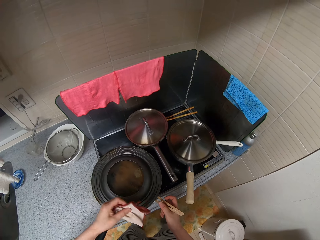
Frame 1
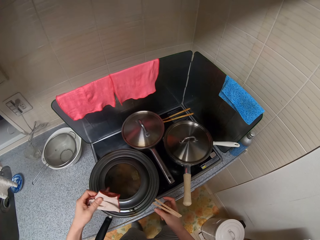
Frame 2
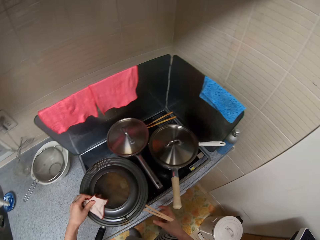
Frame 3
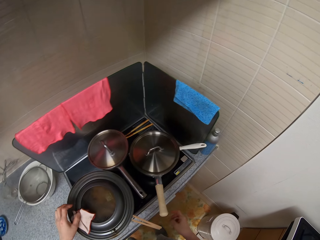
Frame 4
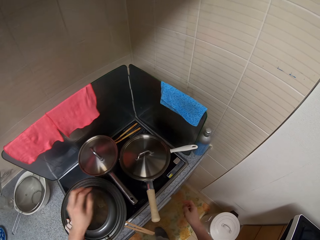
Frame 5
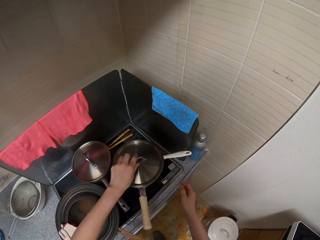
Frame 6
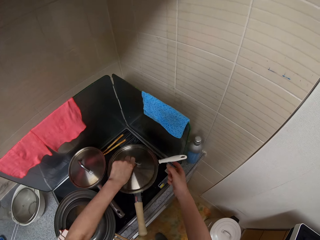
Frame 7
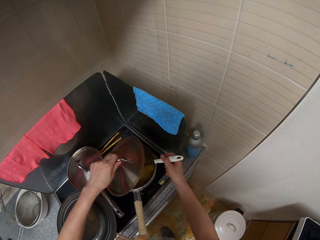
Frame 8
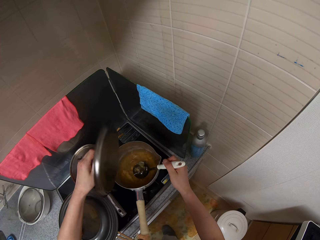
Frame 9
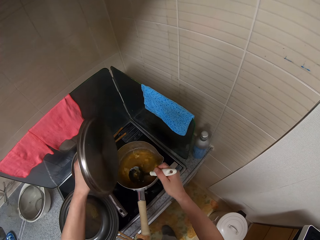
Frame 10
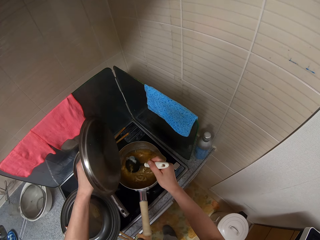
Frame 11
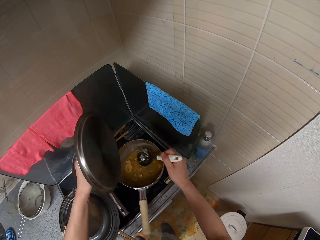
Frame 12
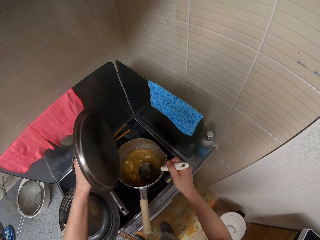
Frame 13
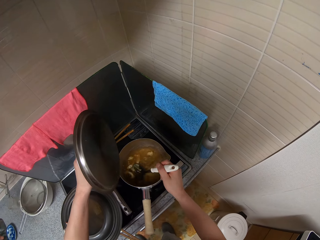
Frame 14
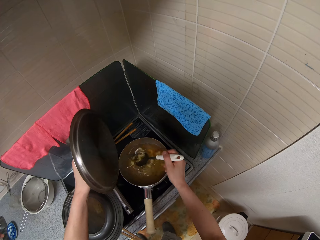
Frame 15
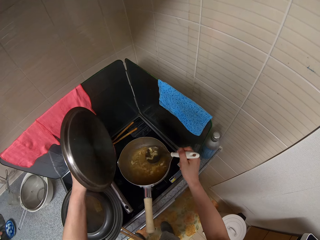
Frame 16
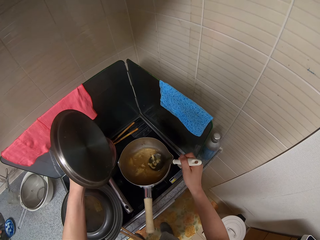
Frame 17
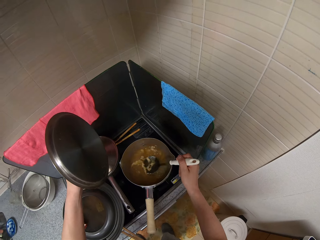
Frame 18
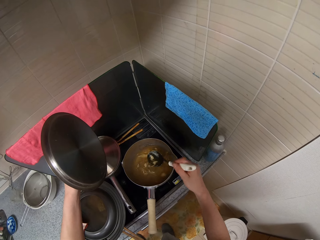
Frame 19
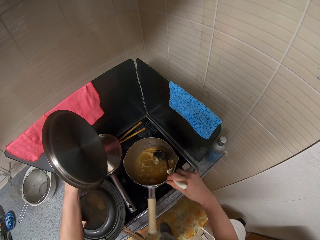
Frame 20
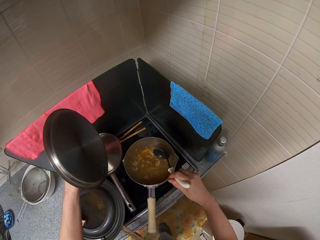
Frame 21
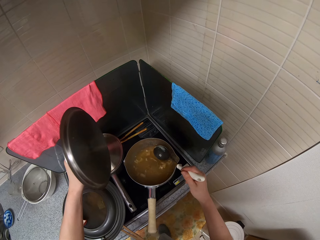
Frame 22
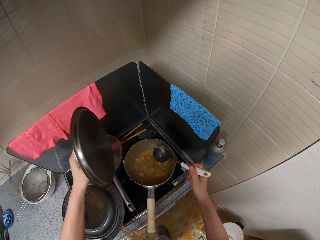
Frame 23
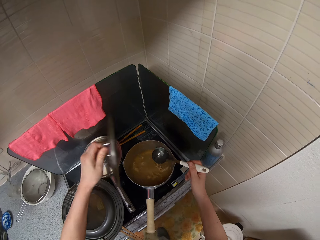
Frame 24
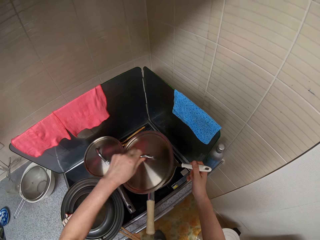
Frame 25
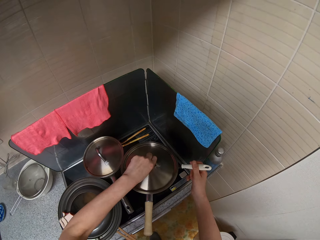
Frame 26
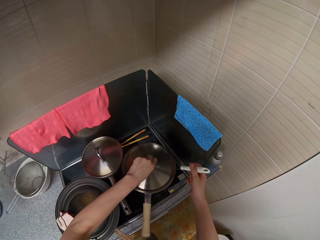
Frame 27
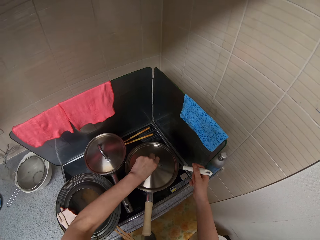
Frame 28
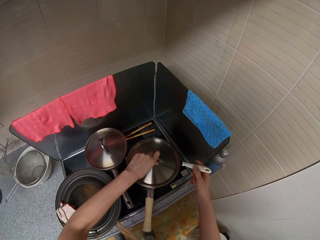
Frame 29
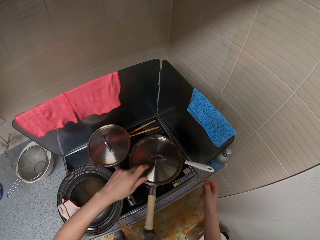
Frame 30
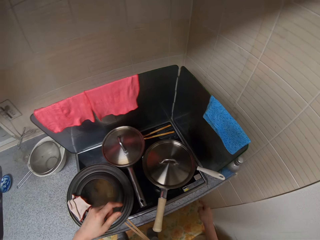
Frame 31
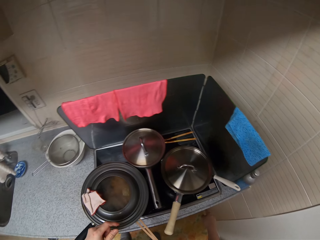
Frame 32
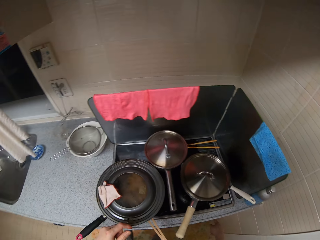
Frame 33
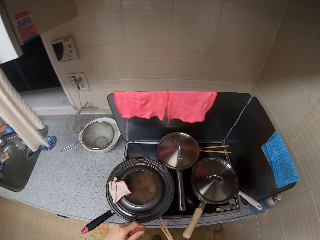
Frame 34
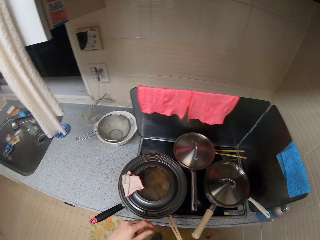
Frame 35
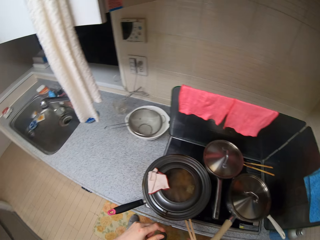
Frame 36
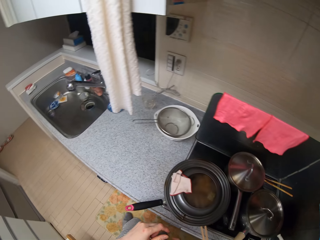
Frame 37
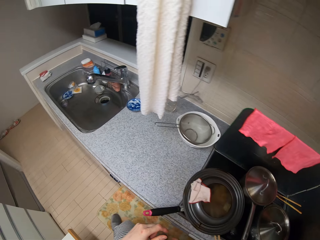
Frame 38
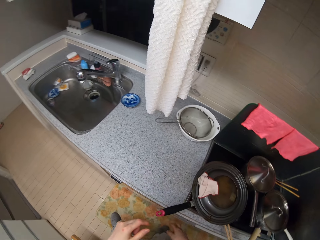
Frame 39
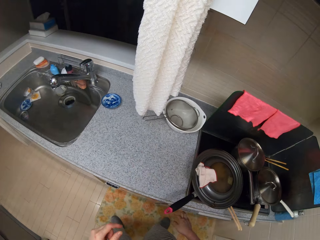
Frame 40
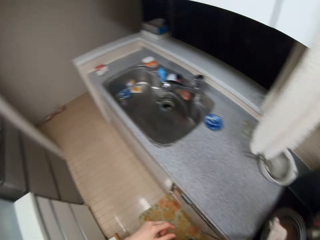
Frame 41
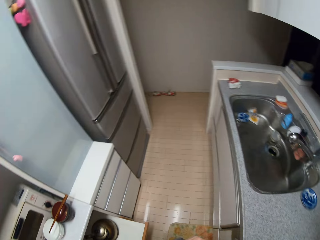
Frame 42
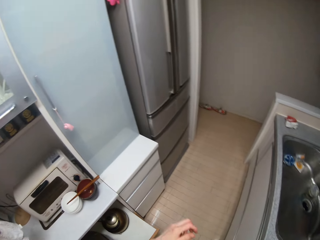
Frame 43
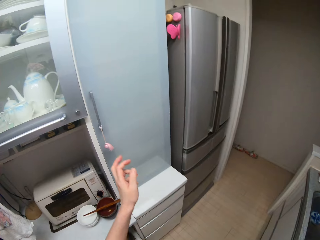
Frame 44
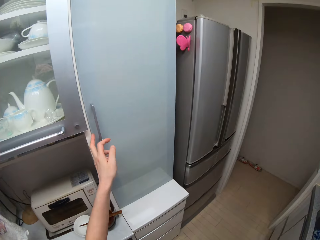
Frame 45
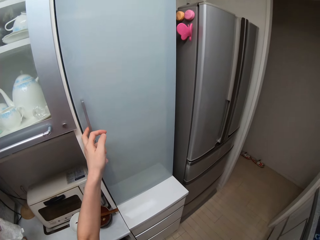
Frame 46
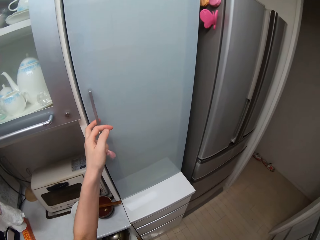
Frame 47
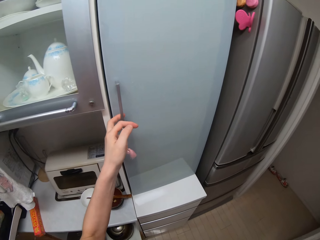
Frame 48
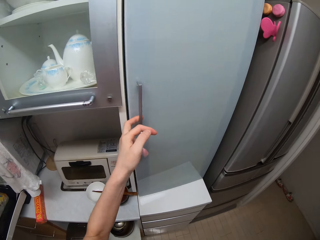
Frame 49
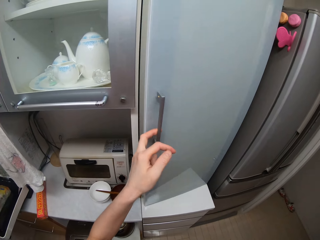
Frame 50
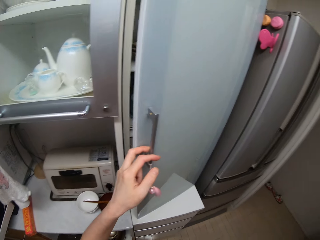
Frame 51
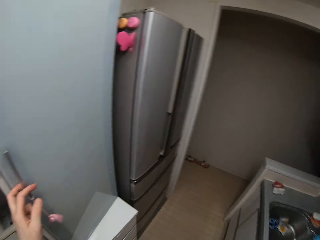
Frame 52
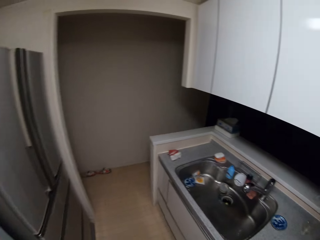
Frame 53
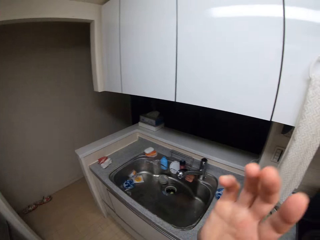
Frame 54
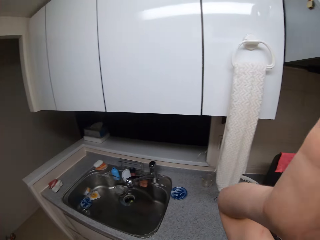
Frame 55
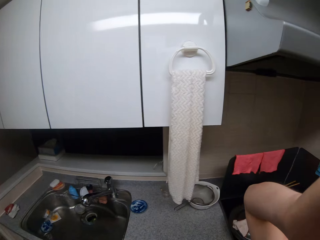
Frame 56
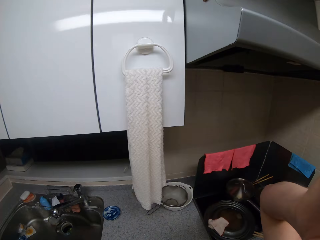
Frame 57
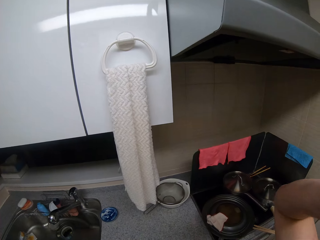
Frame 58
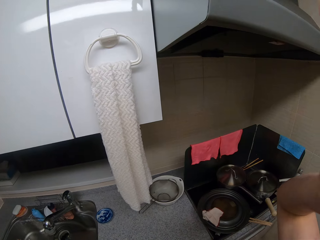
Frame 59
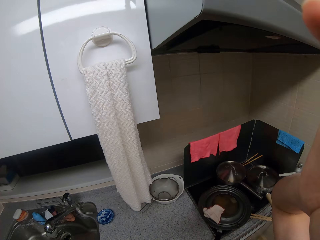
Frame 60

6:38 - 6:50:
The camera wearer covers the fry pan with its cover. She drops the small napkin on the fry pan cover. She opens the cover of the second pot. She picks a serving spoon in the pot. She stirs the content of the pot. She covers the pot with the serving spoon in it. She walks around the room. She opens a wall cabinet or fridge briefly. She raises her right hand.
